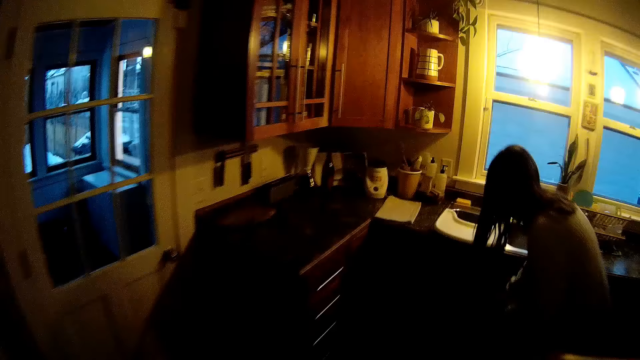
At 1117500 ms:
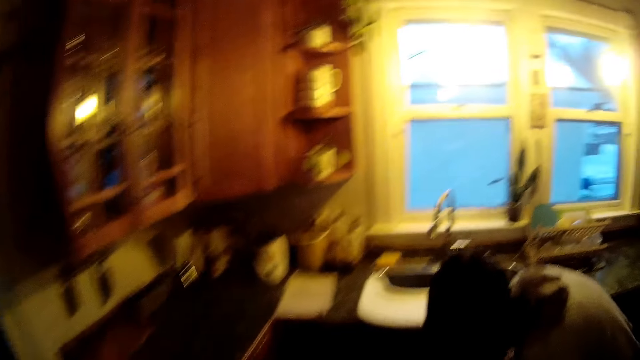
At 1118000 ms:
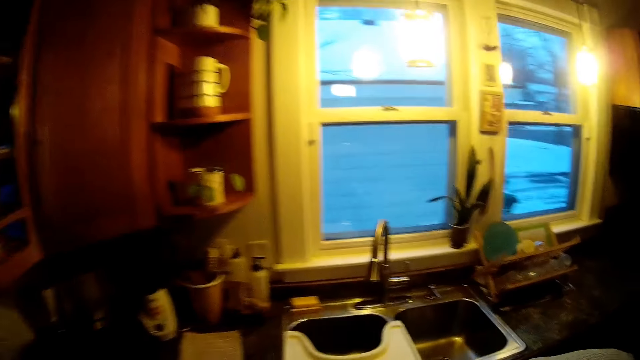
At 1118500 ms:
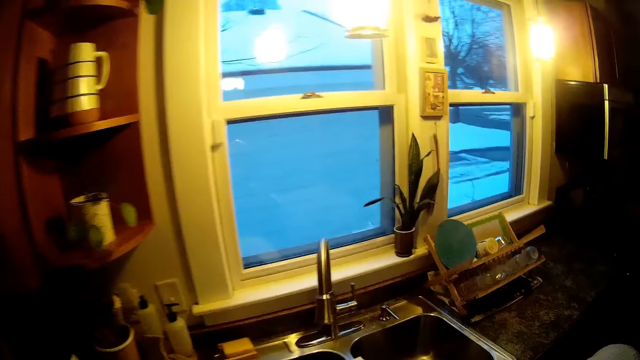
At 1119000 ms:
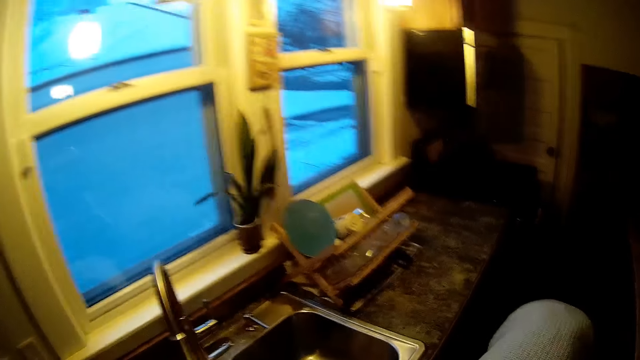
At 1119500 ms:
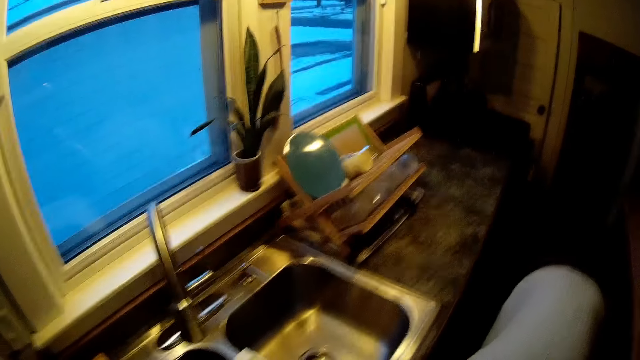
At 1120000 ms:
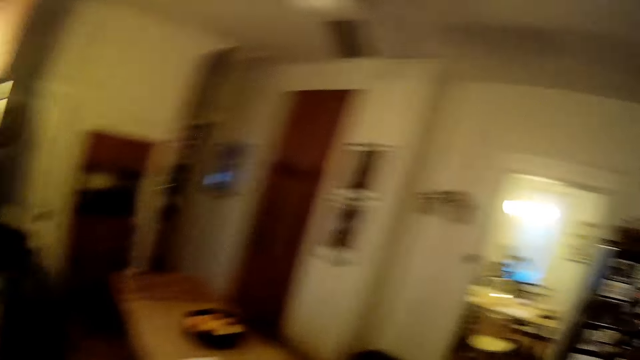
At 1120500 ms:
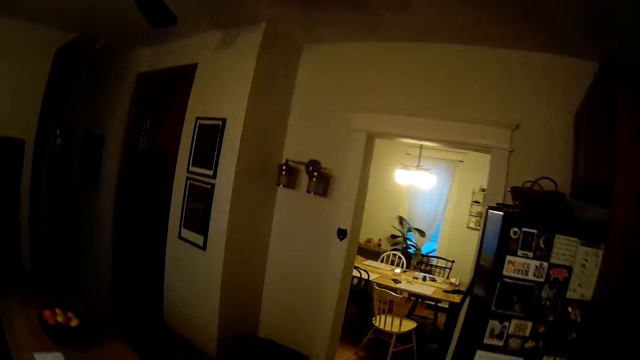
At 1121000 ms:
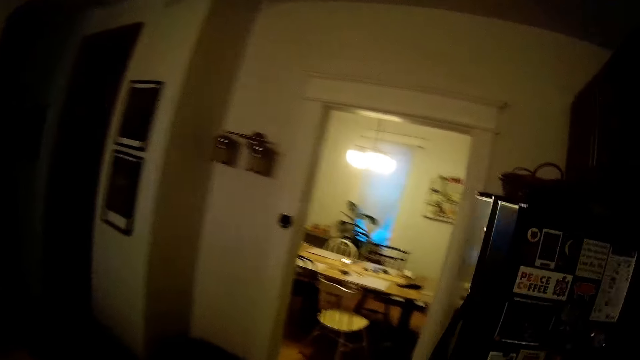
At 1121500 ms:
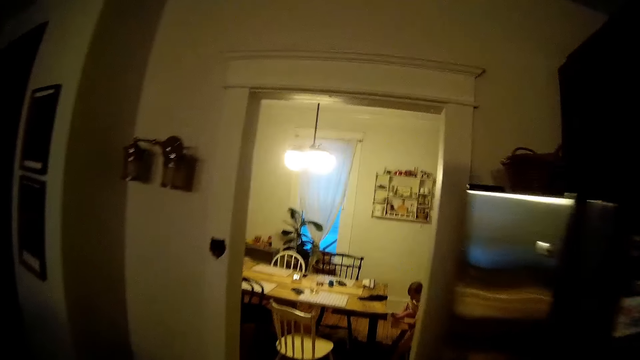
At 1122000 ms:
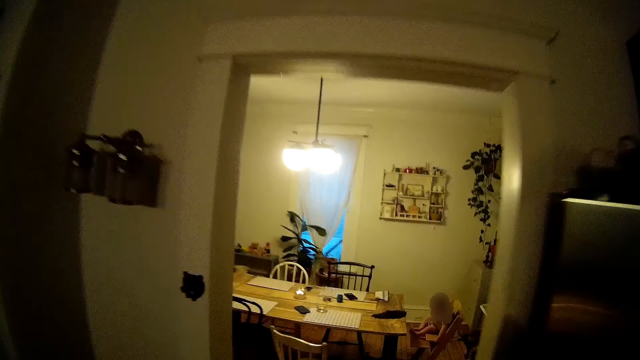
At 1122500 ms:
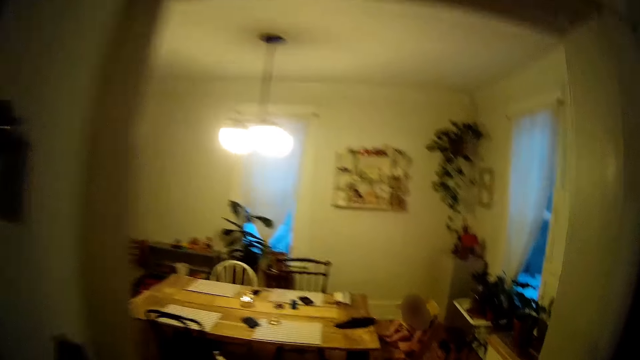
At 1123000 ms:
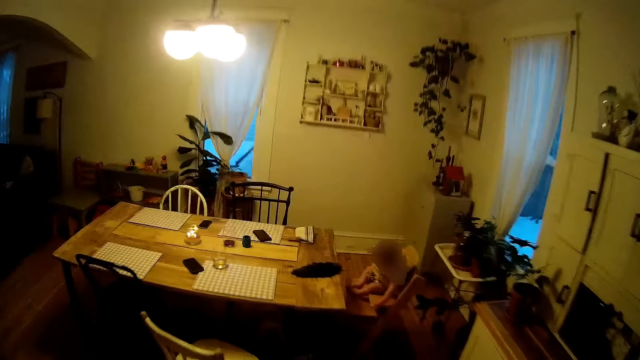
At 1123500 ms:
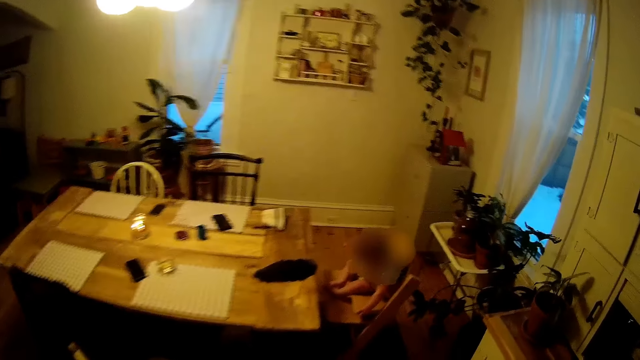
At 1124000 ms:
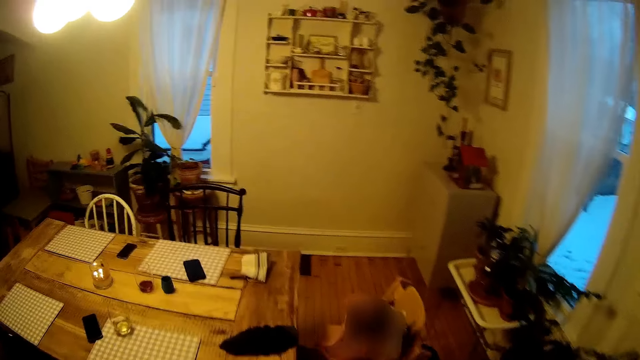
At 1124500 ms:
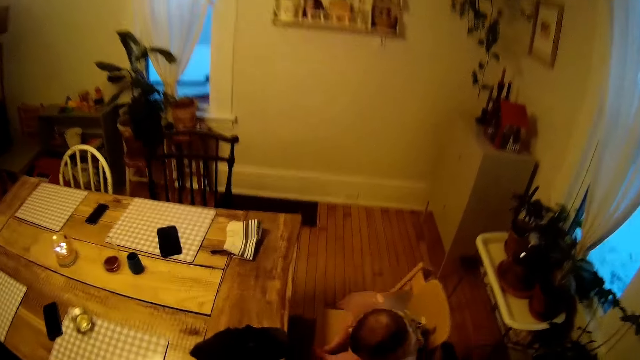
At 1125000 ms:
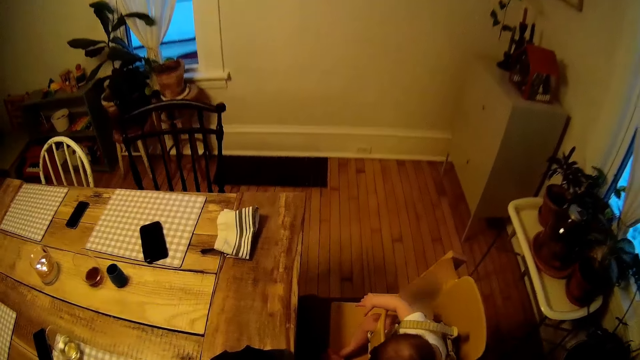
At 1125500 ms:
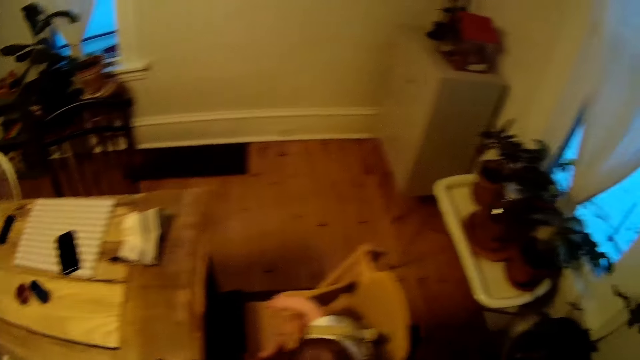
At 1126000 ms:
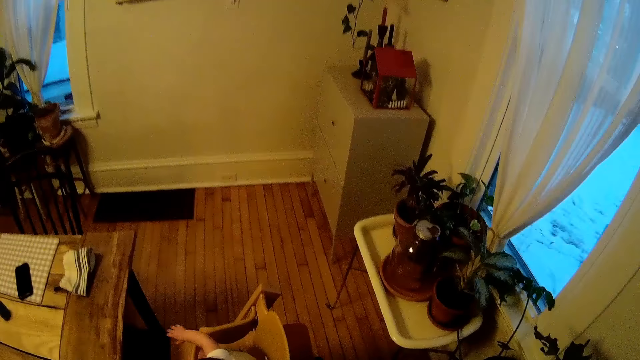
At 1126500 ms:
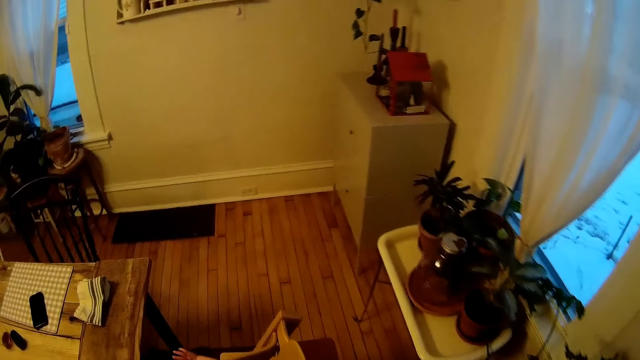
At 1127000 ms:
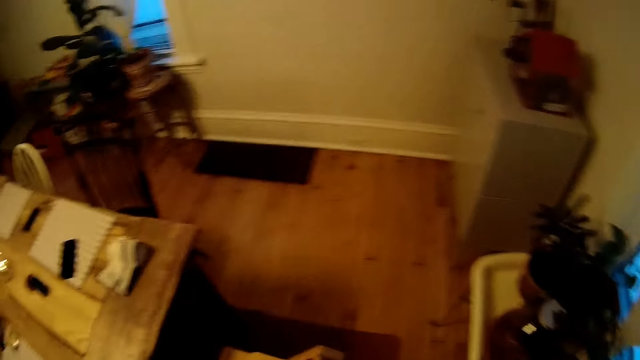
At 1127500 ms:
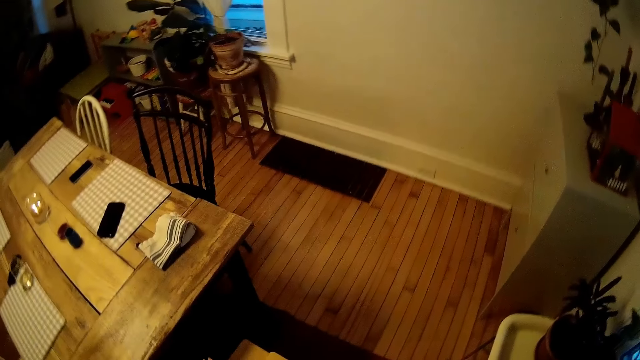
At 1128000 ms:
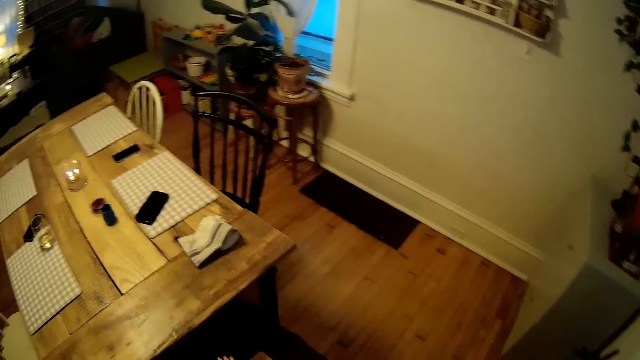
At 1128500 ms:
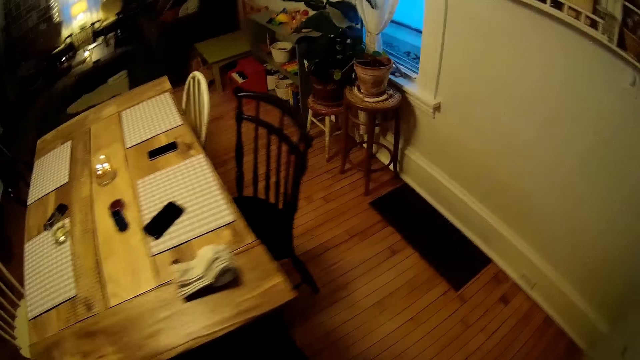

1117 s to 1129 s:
The woman puts a plate in a cupboard. The woman bends. The camera wearer looks around the house. He drops a flat plate in a sink with his right hand. He walks to the dining room from the kitchen. He converses with the woman. He picks up the black cloth from the dining table with his left hand. A baby fidgets.

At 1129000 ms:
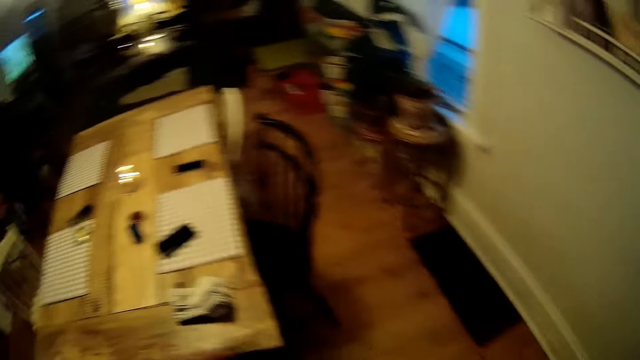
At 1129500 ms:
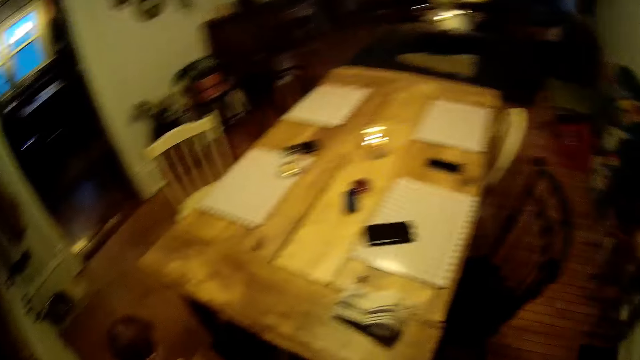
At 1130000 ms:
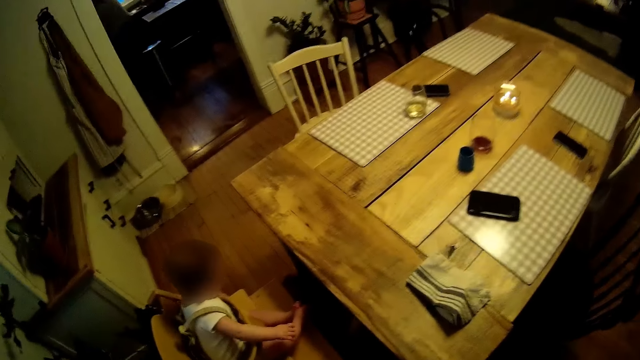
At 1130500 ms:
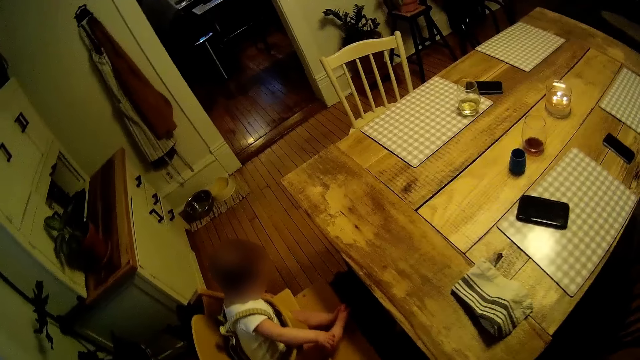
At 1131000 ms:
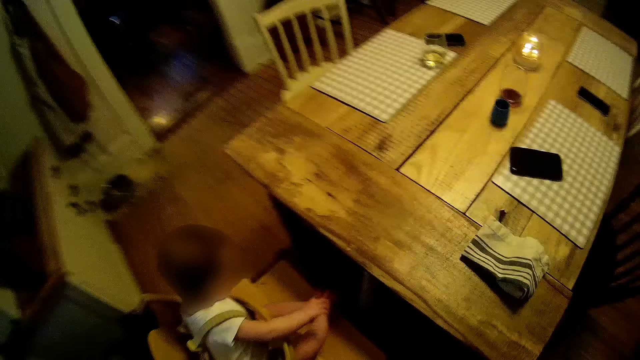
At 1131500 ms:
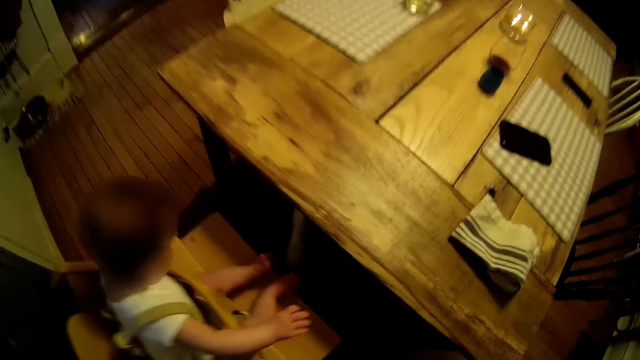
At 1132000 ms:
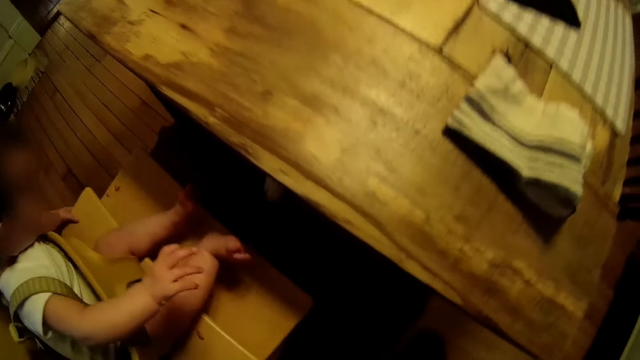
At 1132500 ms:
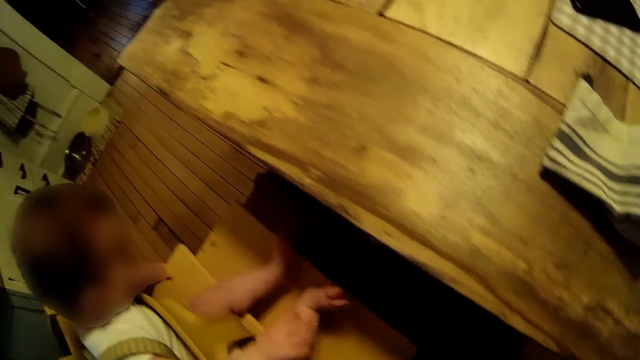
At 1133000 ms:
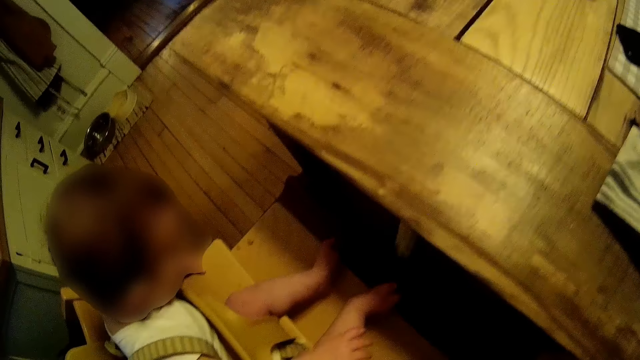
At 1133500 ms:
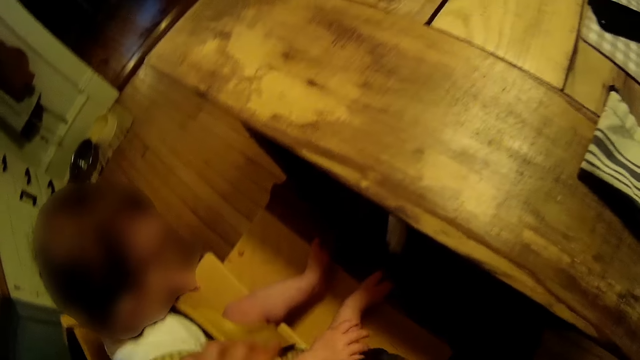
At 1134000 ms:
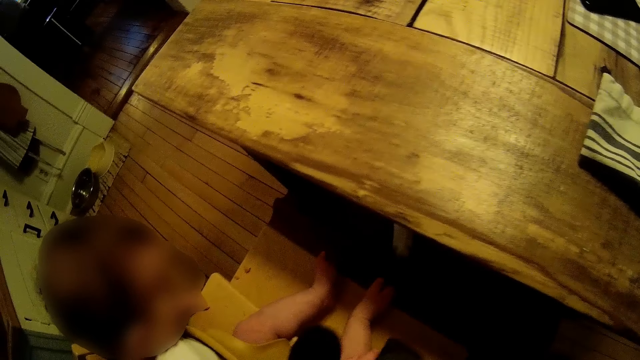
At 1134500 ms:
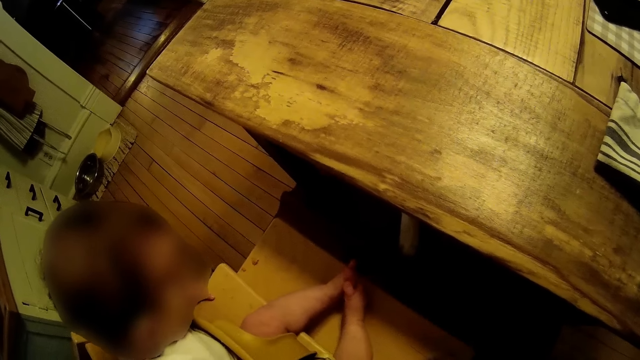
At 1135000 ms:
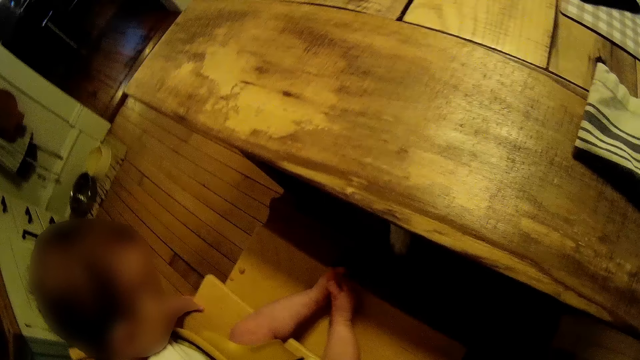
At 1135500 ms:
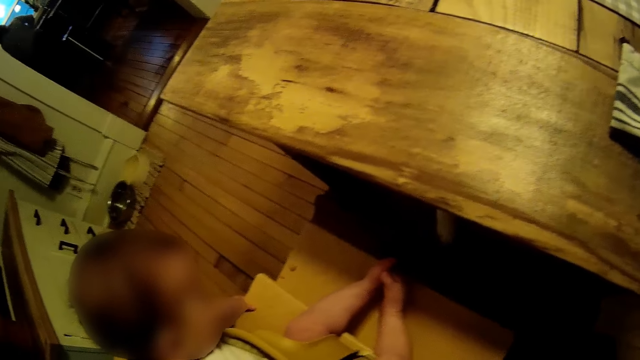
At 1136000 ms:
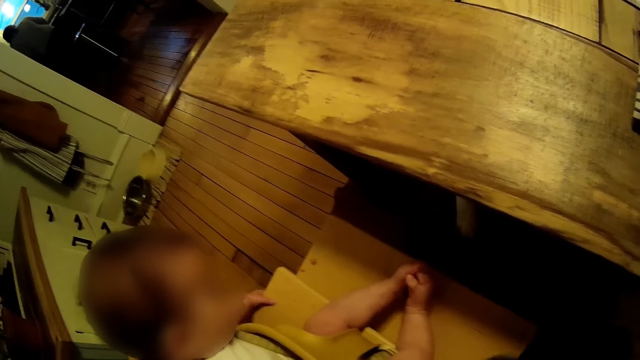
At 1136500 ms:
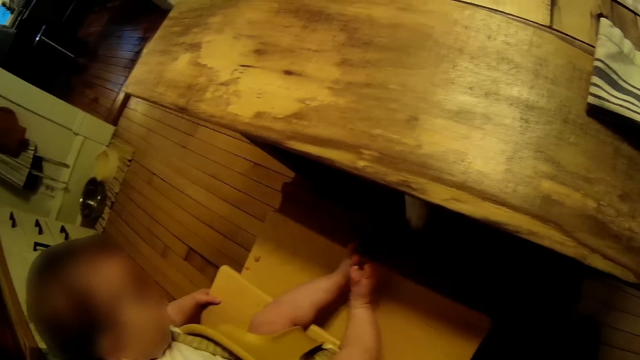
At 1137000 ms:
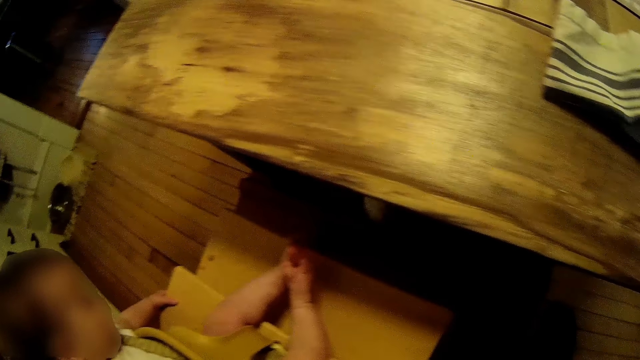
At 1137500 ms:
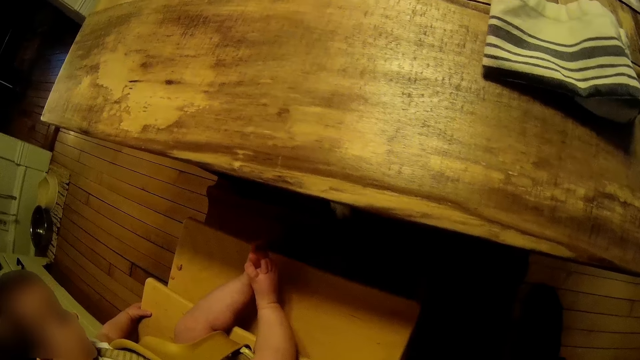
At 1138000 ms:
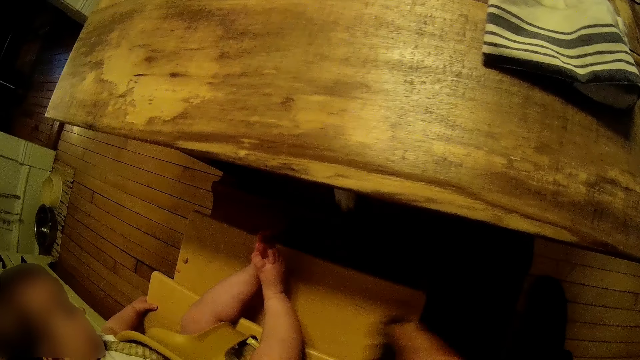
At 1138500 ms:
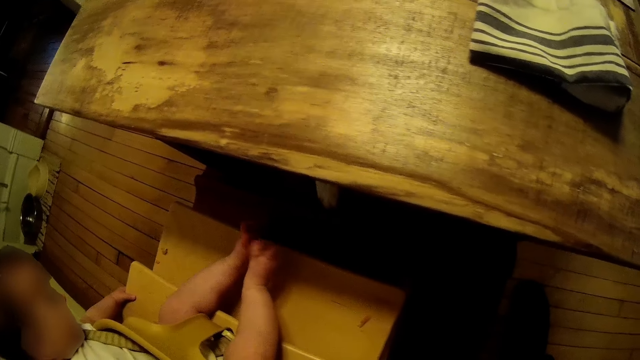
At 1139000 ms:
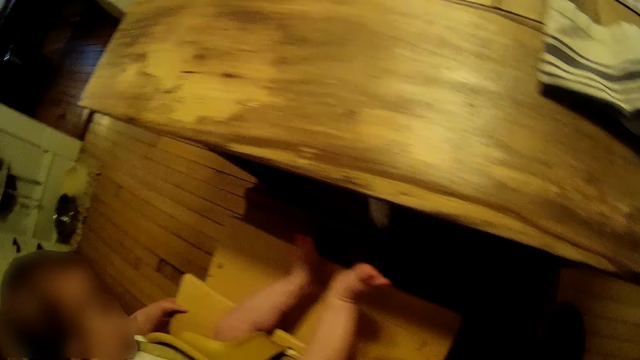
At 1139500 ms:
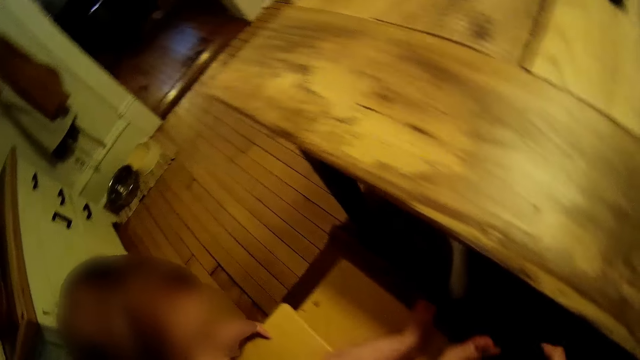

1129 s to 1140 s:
The camera wearer sits beside the child. He cleans the right hand of the child with the black cloth in his right hand.
